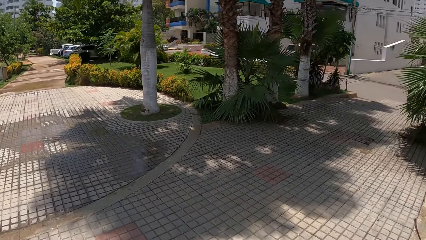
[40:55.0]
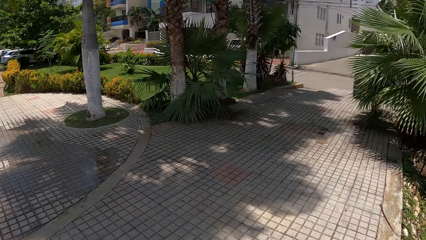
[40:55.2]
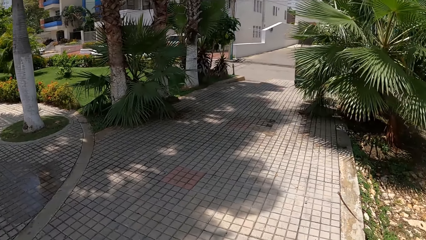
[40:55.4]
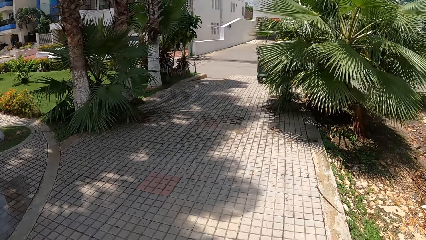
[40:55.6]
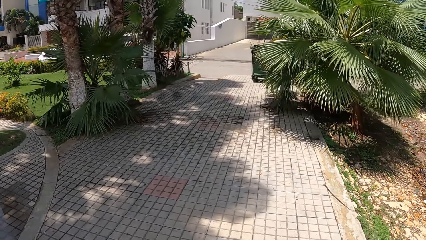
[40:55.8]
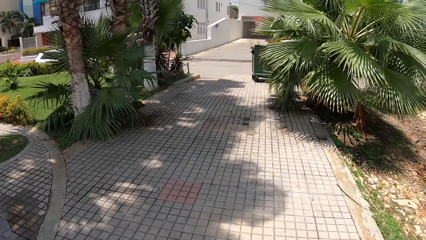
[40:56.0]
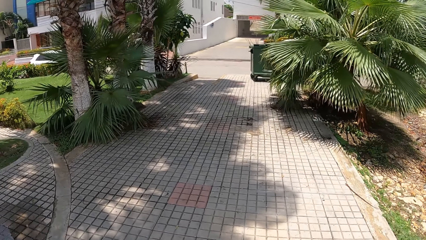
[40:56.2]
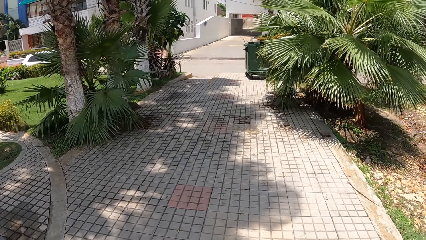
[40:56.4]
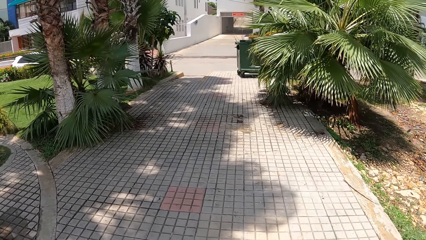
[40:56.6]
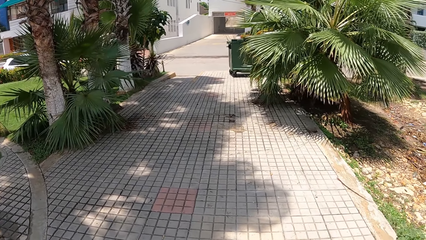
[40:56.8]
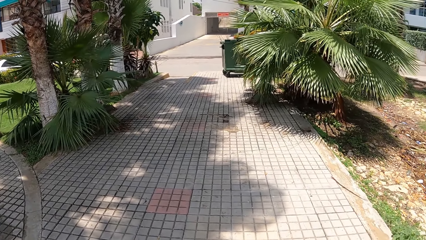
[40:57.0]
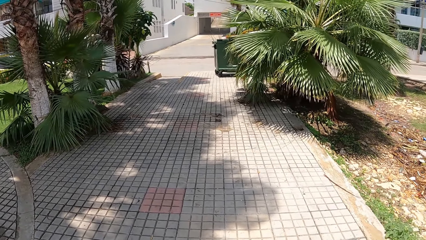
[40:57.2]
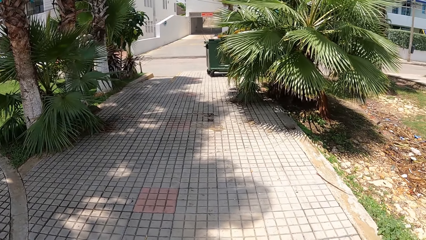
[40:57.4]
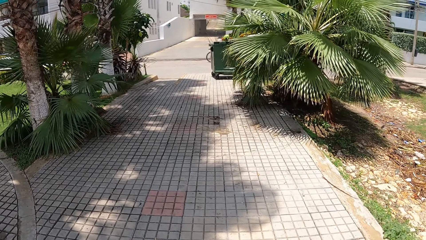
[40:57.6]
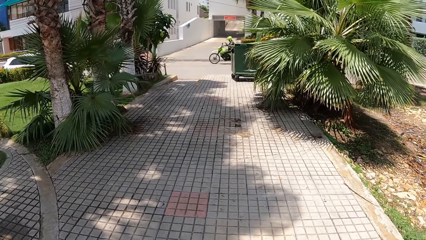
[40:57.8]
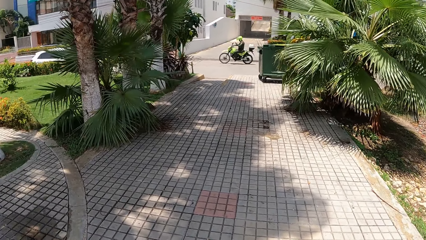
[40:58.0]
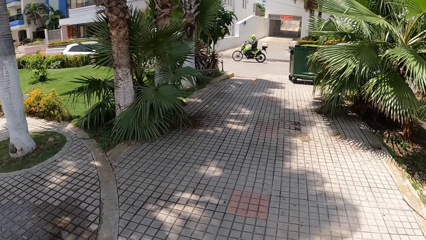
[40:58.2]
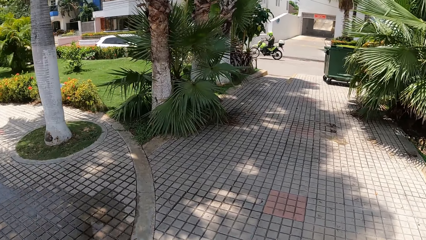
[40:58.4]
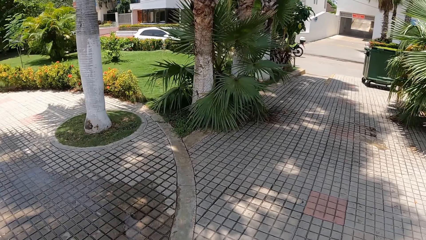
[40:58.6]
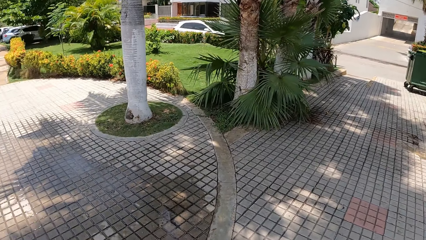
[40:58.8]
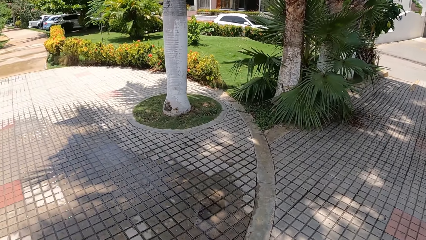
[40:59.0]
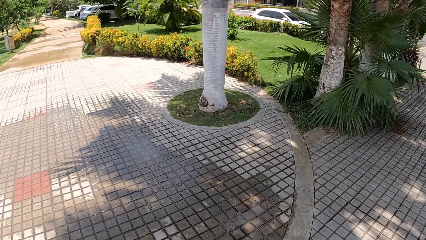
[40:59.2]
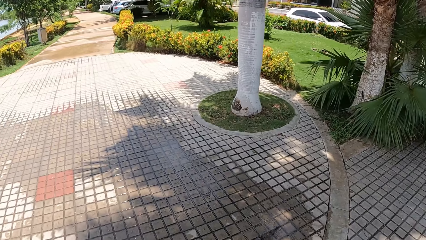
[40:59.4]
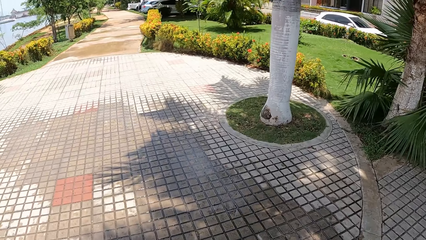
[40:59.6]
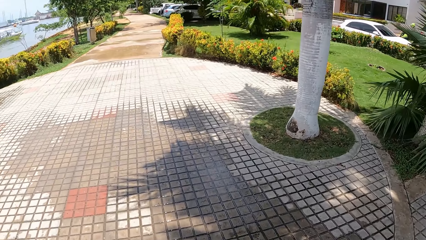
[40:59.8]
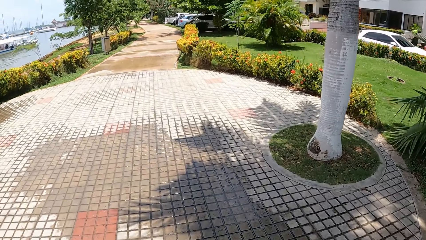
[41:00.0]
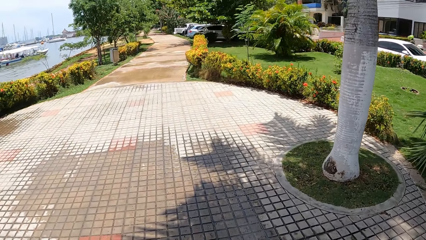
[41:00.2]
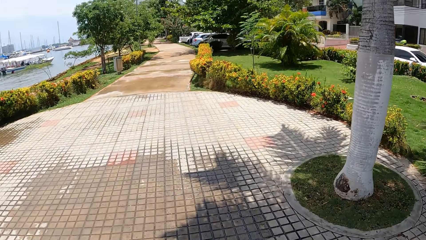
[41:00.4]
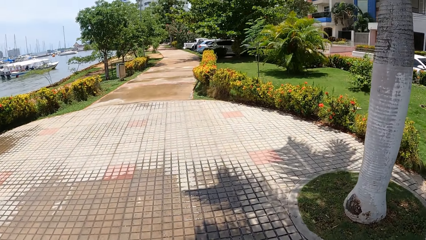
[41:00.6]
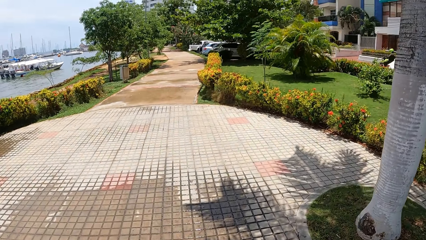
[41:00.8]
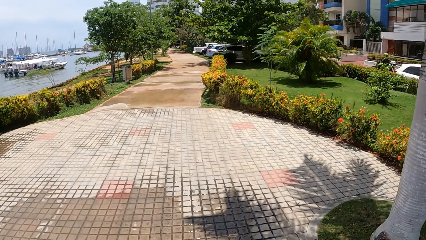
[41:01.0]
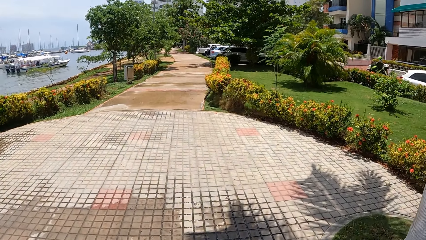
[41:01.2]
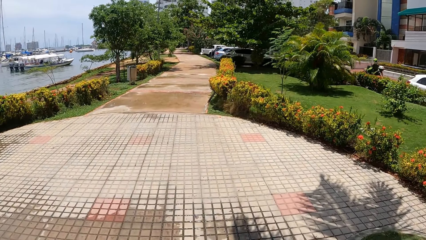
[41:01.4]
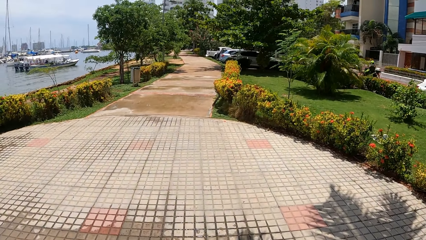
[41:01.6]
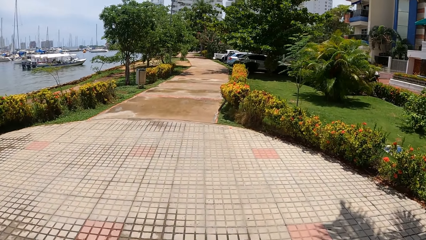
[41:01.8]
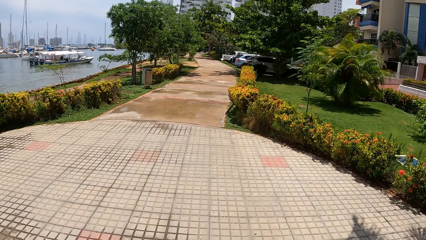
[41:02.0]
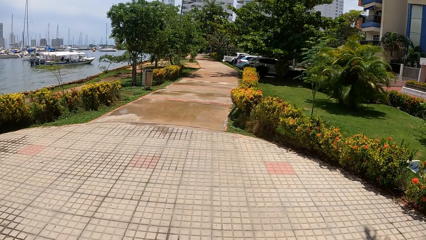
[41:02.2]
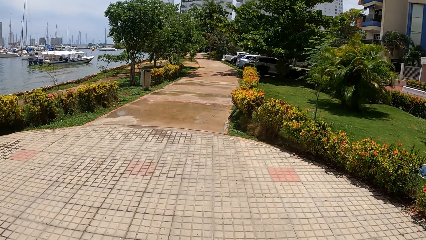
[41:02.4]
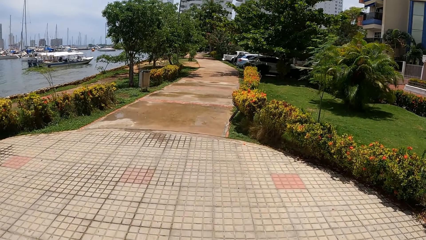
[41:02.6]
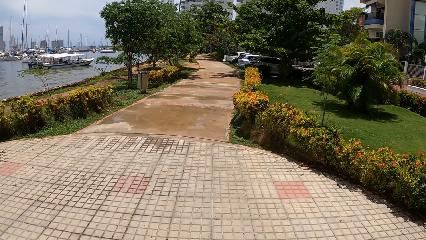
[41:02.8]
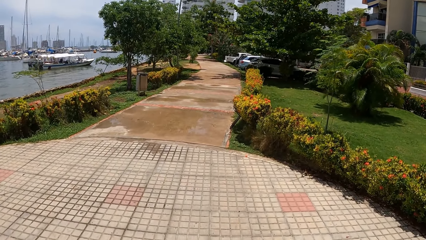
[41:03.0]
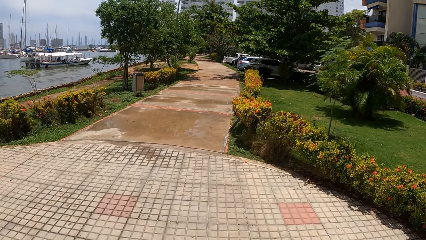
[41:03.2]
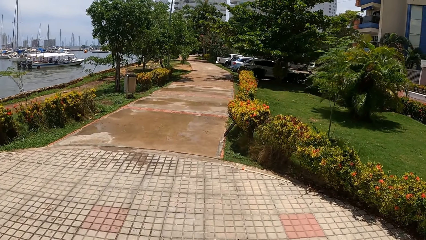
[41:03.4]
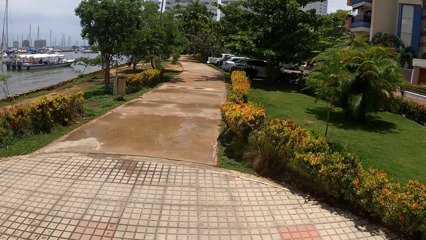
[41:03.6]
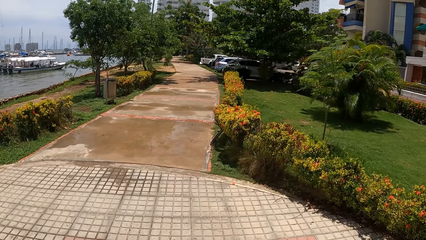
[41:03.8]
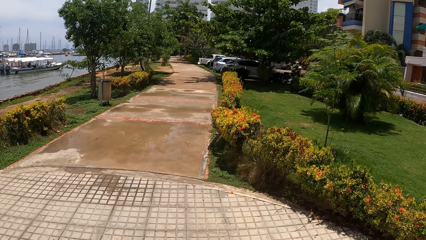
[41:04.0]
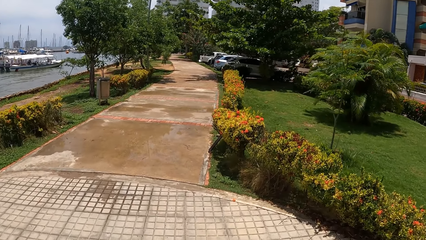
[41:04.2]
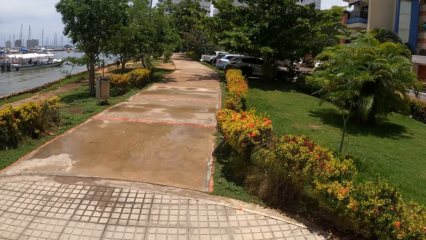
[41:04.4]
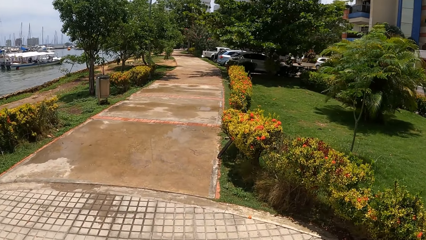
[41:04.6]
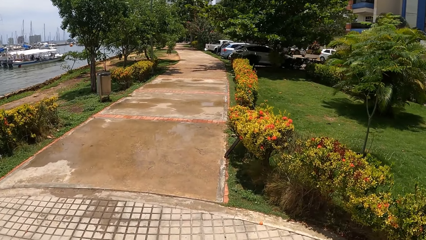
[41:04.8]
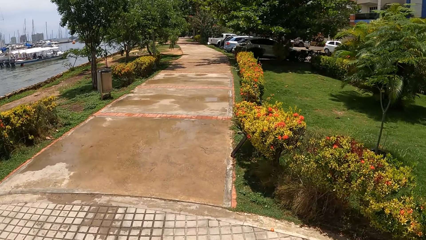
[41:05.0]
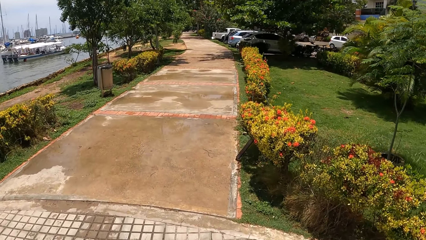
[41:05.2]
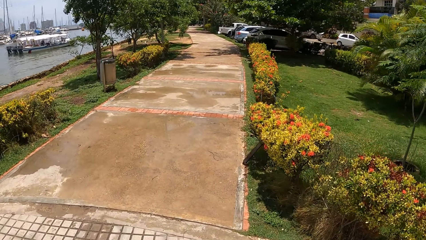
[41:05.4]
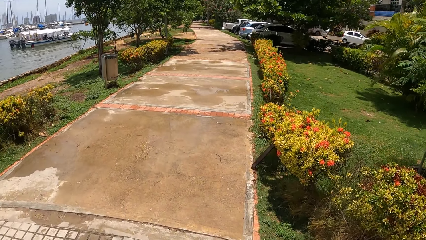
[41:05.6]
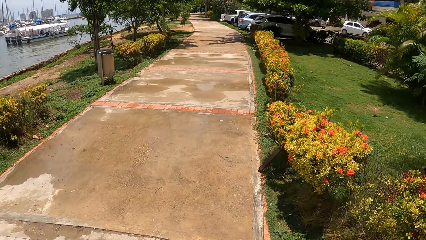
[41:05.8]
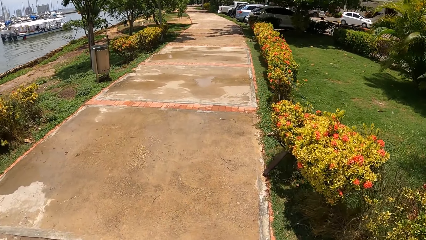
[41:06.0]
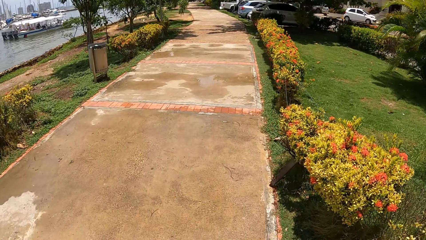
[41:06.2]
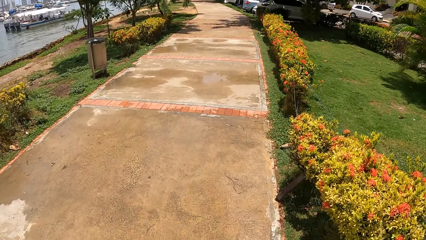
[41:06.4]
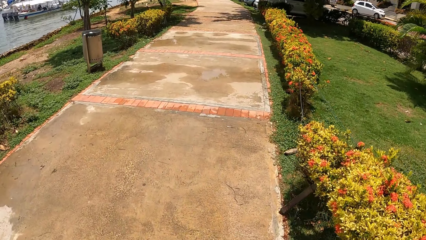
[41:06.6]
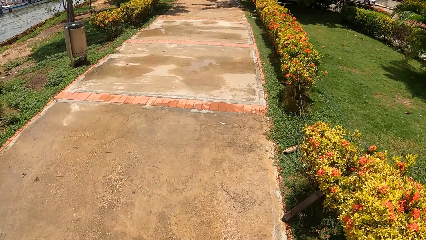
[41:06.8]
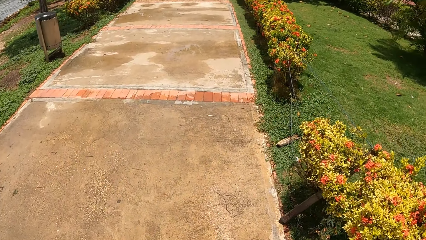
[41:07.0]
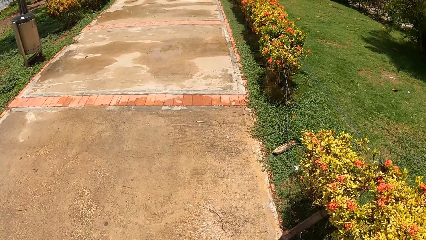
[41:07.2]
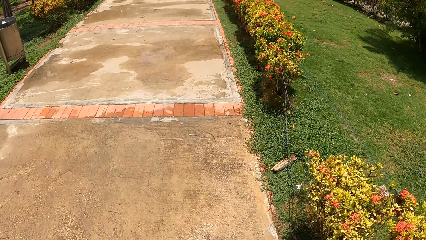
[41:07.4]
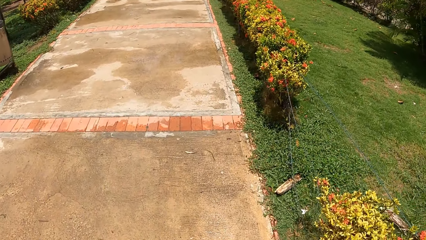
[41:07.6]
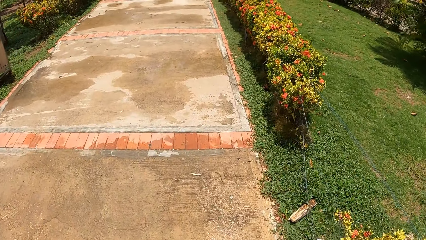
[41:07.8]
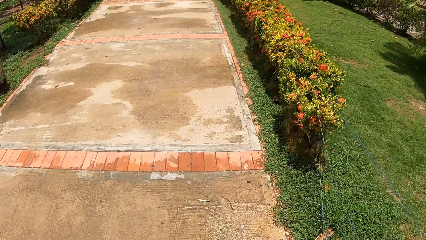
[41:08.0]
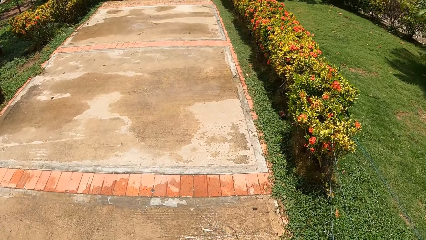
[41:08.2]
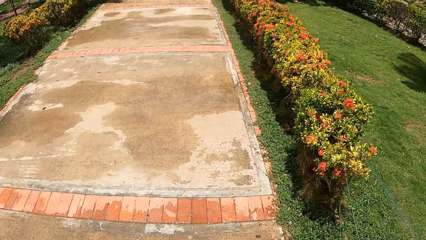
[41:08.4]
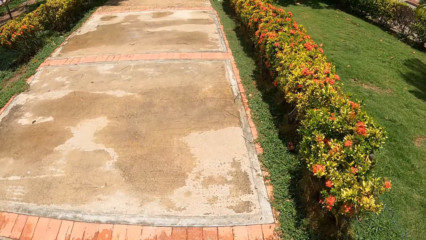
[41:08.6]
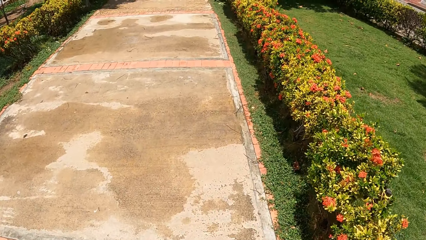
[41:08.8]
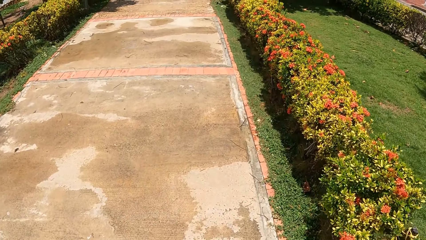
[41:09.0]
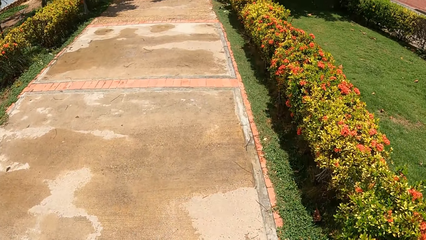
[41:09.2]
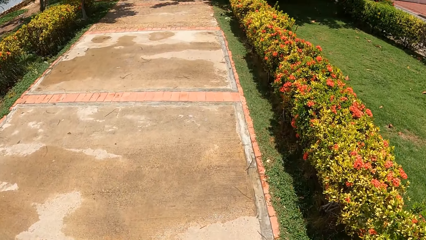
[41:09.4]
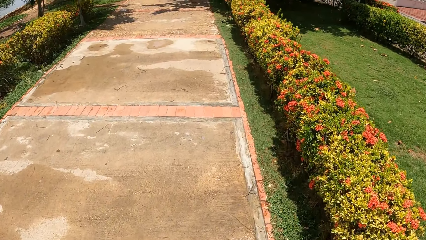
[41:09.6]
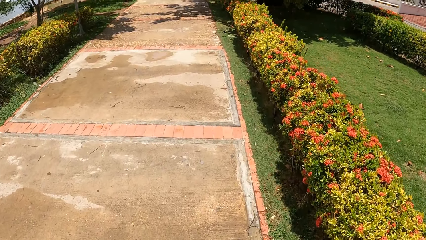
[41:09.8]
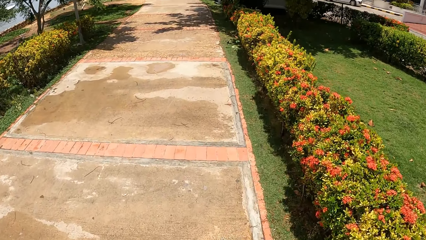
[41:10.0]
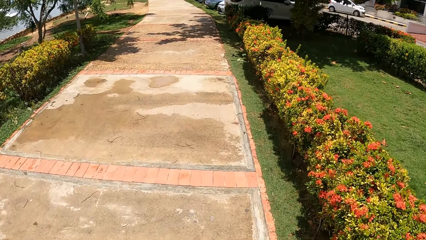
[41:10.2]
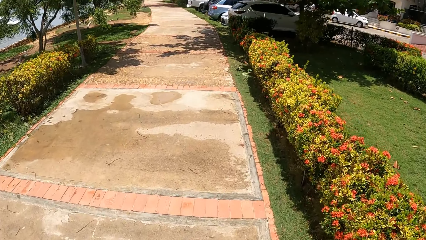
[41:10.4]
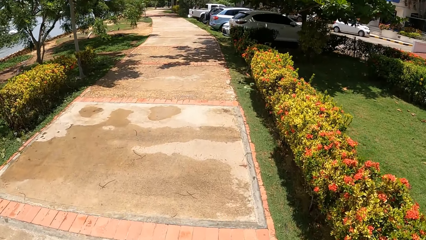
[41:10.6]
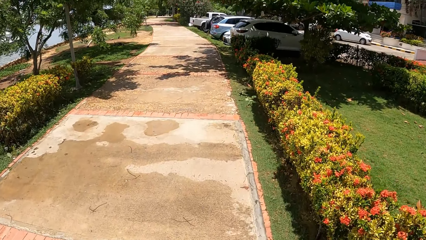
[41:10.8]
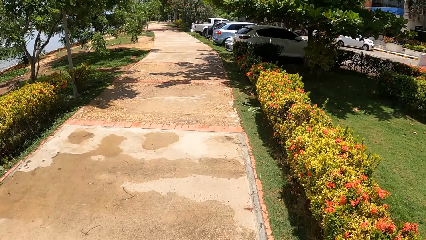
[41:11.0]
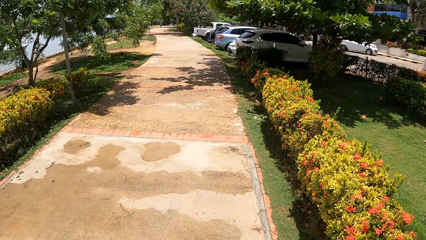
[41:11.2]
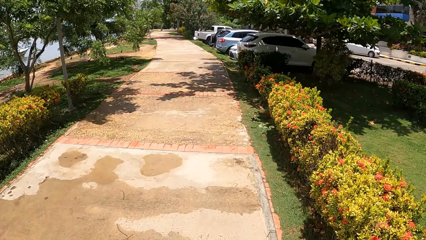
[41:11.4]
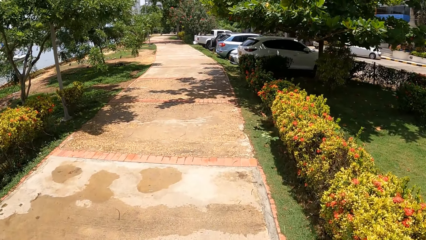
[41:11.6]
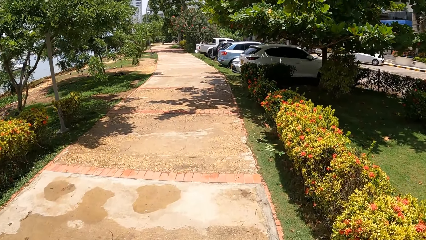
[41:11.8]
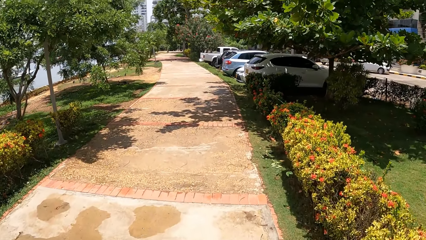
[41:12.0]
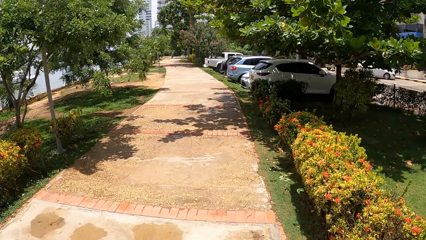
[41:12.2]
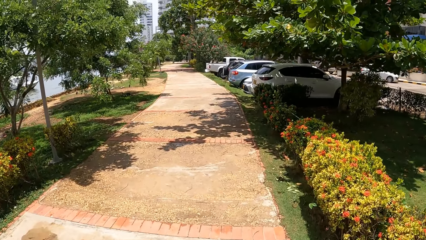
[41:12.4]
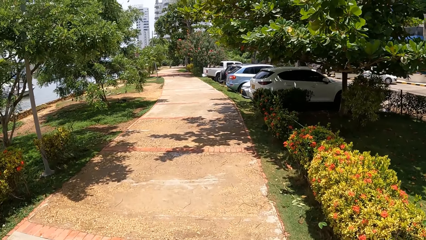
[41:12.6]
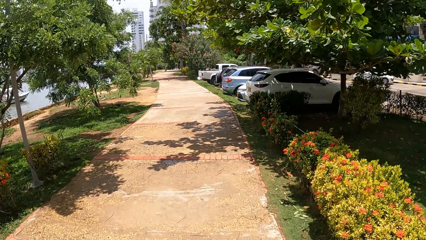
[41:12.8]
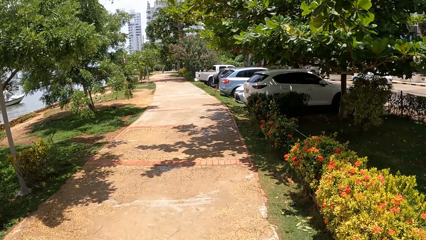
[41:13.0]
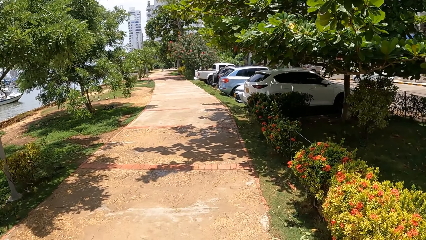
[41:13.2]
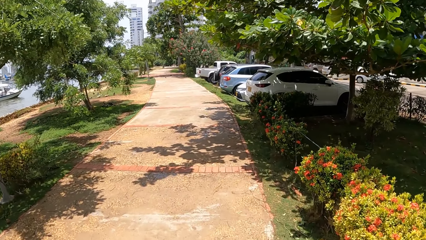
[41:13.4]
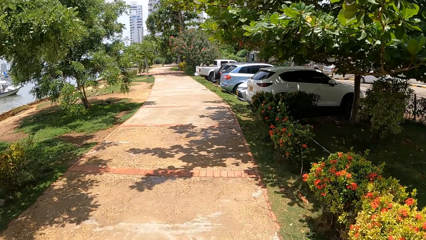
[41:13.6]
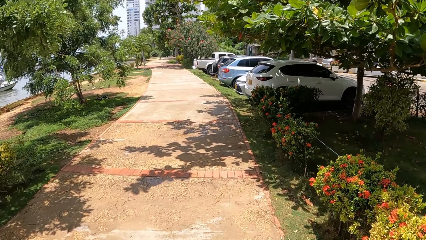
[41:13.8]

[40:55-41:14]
The camera wearer looks around. They look at the motorcyclist with the motorbike. They move around. They walk on the pathway. They look at the water on the pathway.
